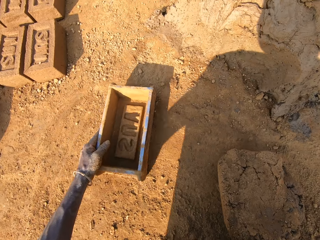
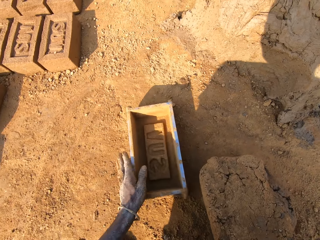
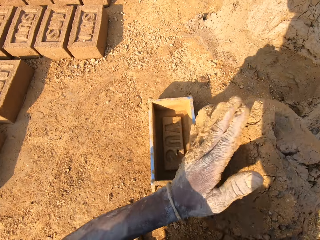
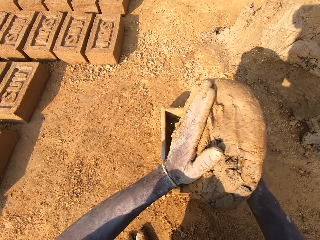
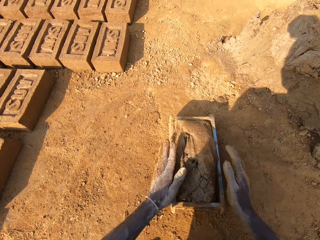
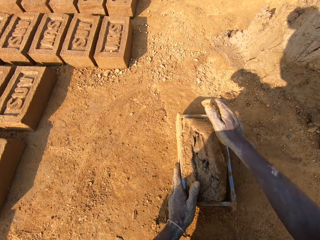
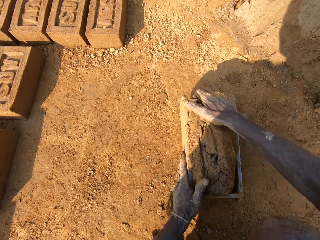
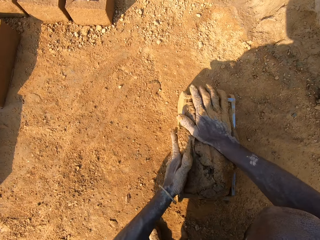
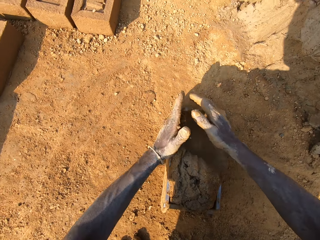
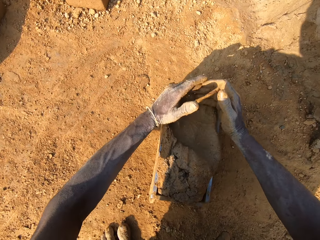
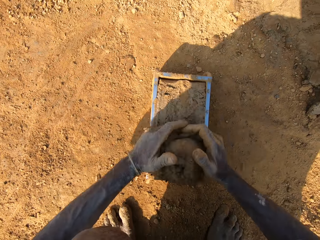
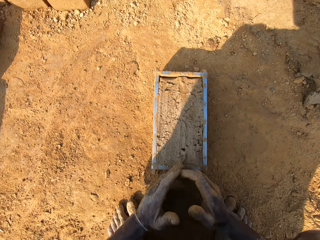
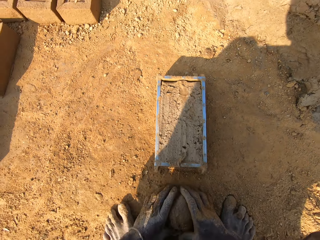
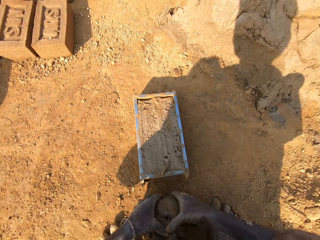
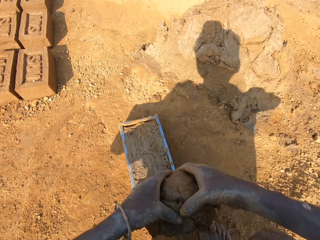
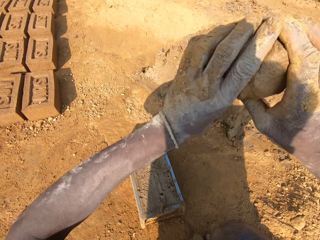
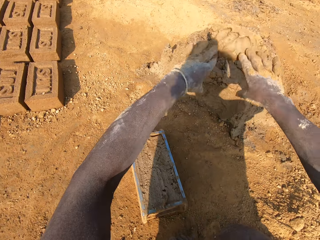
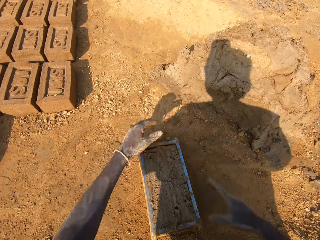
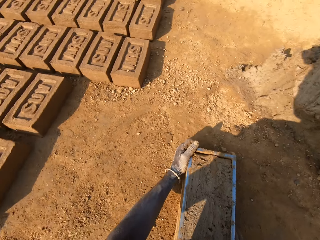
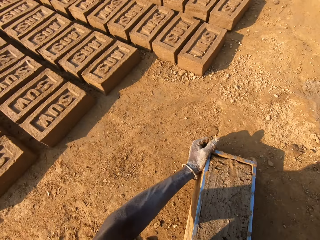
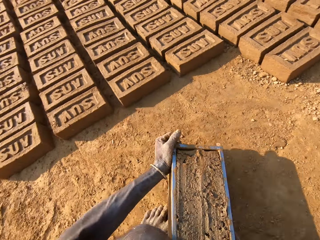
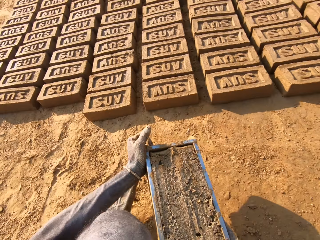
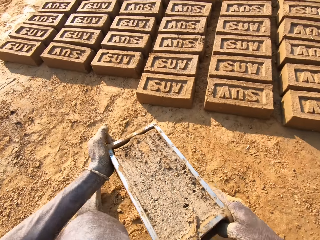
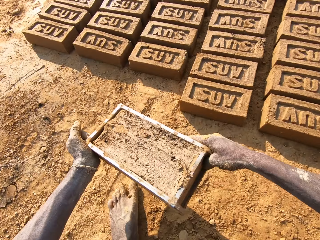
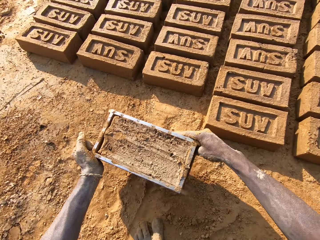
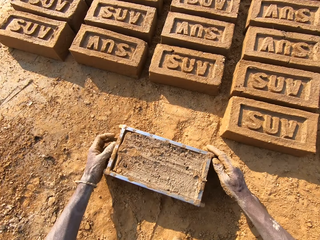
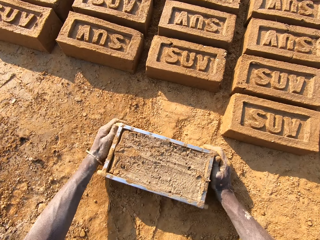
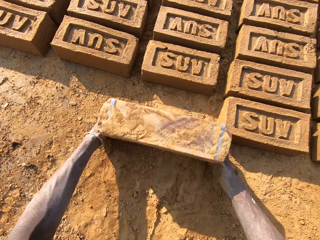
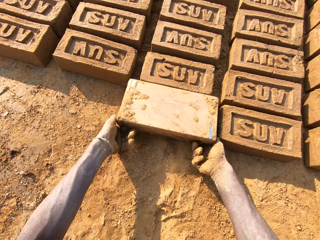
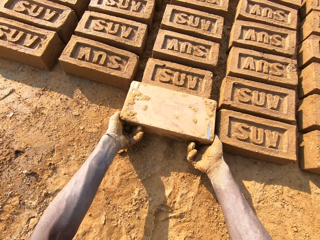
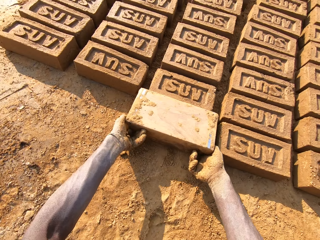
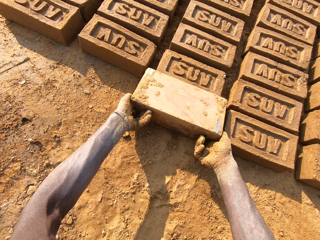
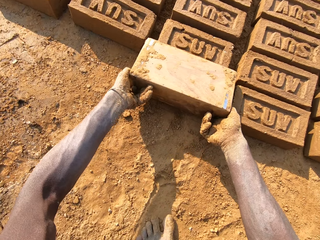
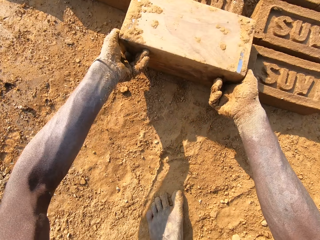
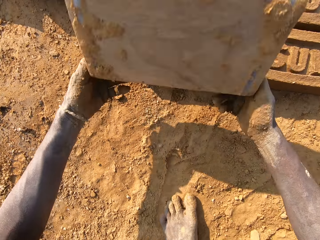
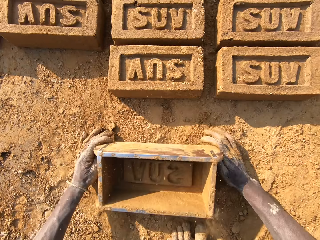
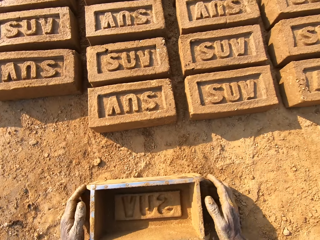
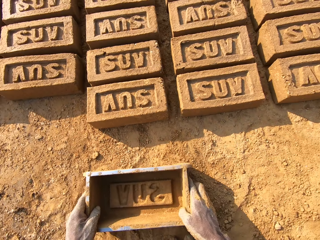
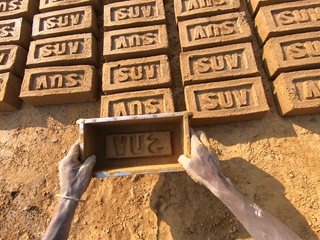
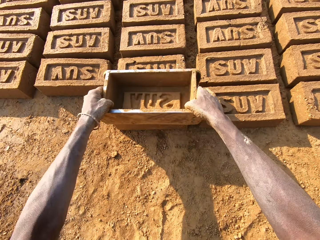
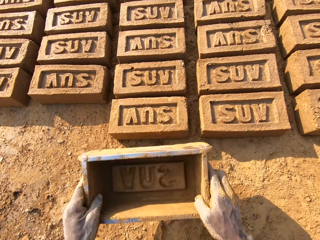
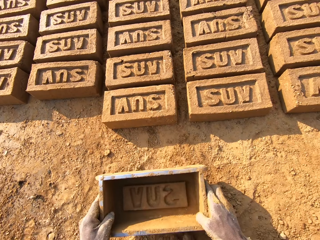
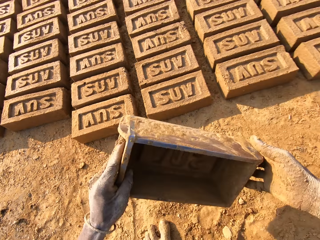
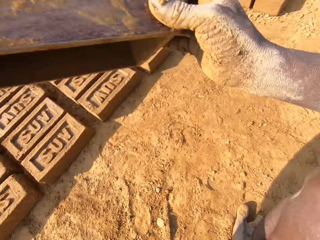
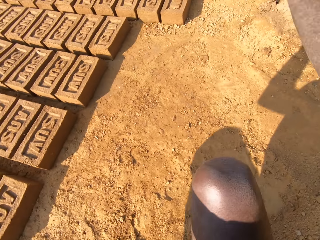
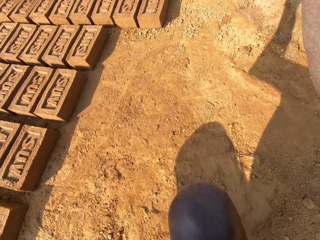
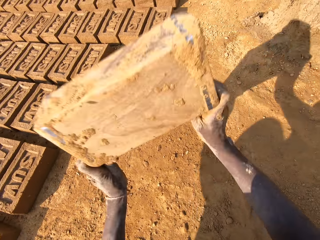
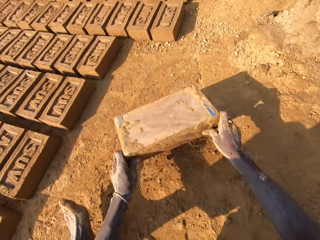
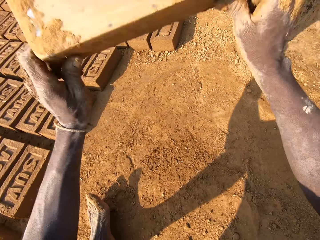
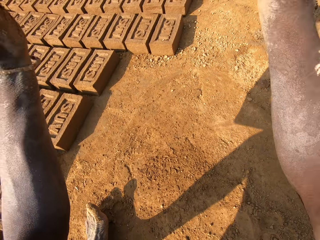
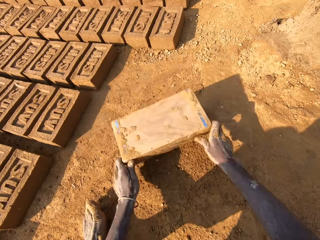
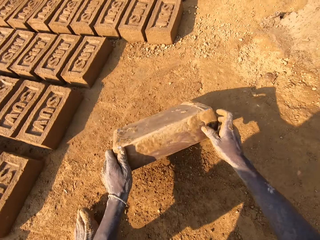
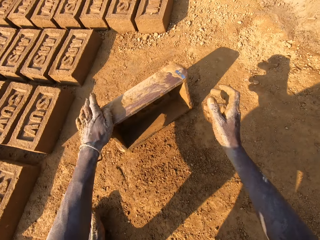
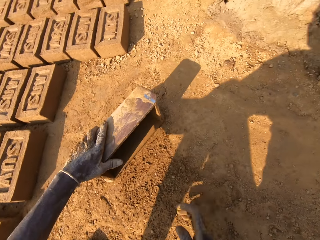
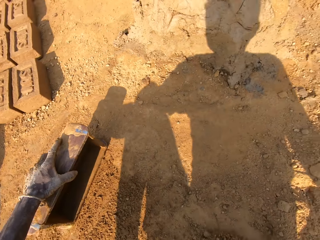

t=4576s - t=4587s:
The camera wearer moves the plastic trough or box closer on the ground with his left hand. He drops the clay or mud into the plastic trough with both hands. He hits the plastic trough on the ground. He cuts off the extra mud. He smoothens the clay in the plastic trough with both hands. He picks clay from the ground with both hands. He throws the clay on the clay boulder with both hands. He picks up the box. He carries the plastic trough with both hands. He drops the plastic trough on the ground. He drops the clay from the plastic trough onto the ground. He hits the plastic trough on the ground. He hits the plastic trough on a block of clay on the ground. He hits the plastic trough on the ground. He hits the plastic trough on the ground severally.

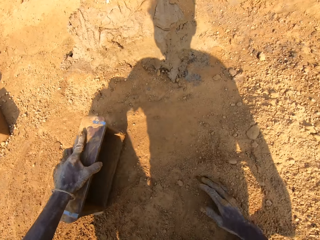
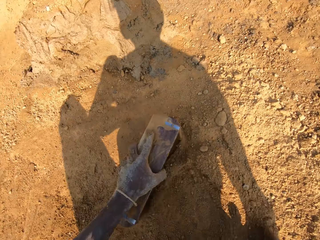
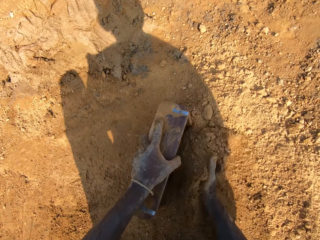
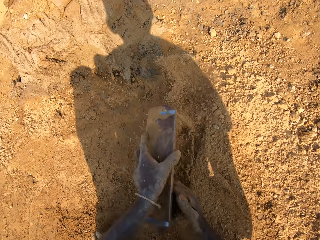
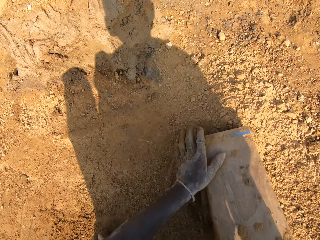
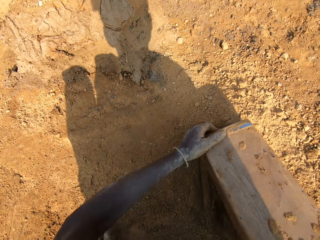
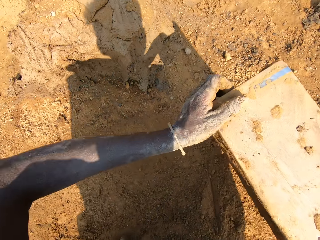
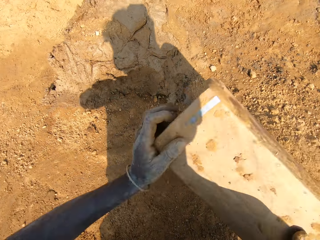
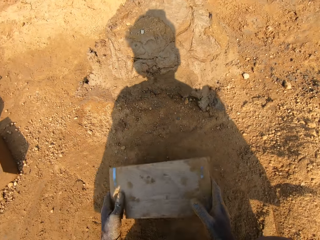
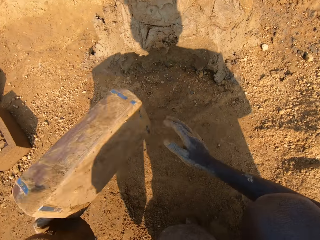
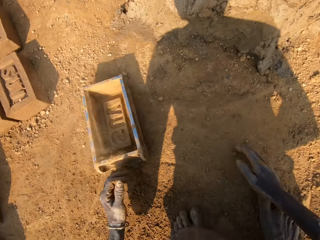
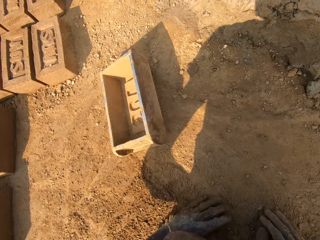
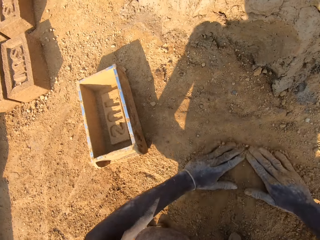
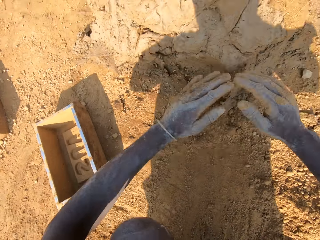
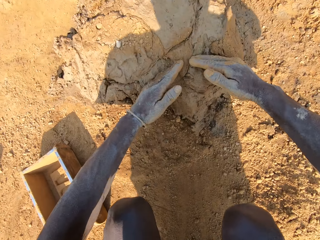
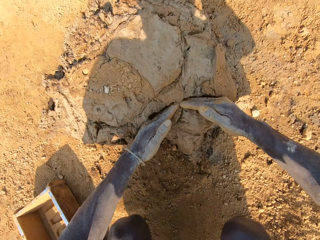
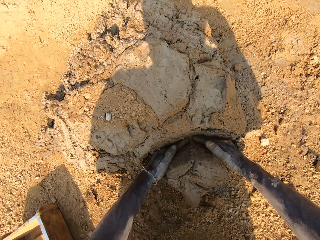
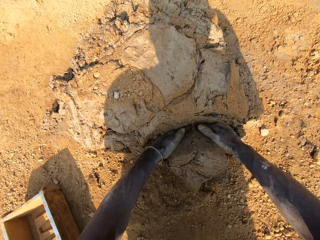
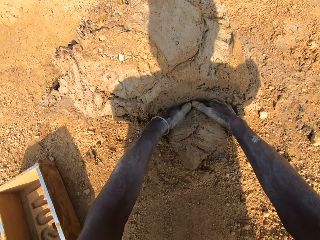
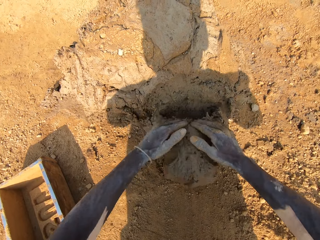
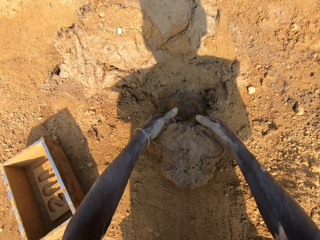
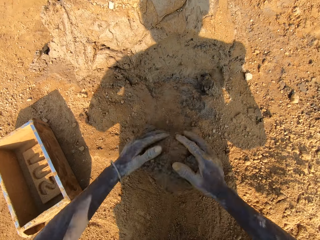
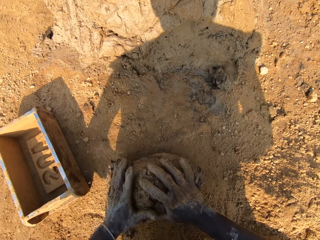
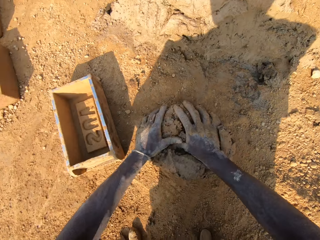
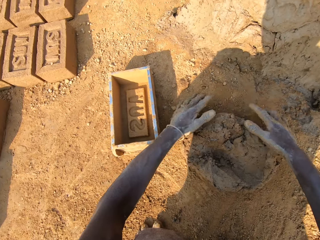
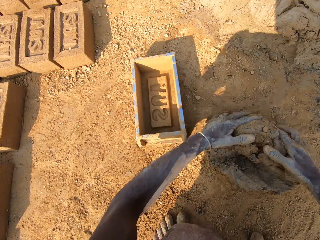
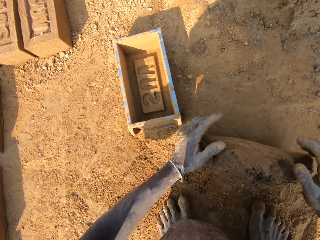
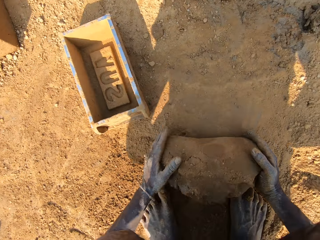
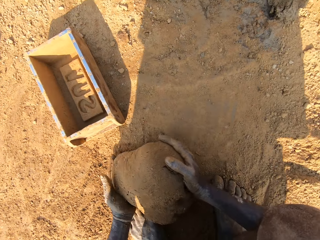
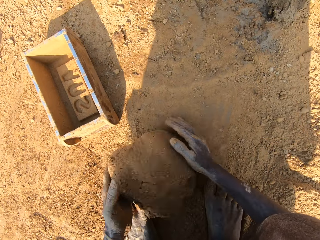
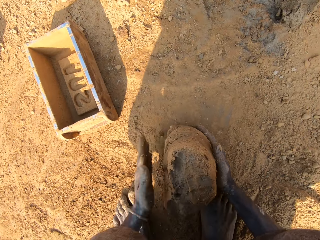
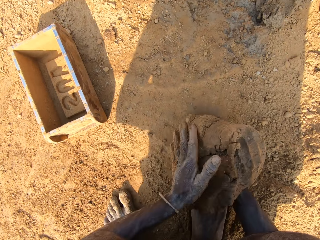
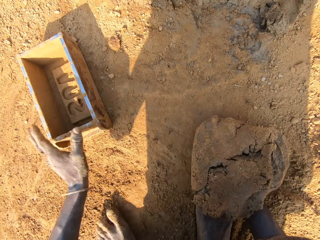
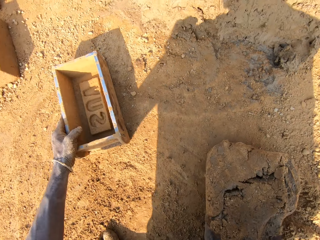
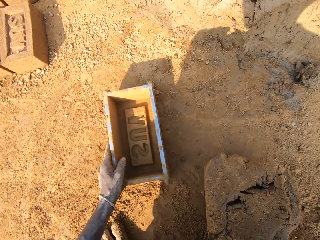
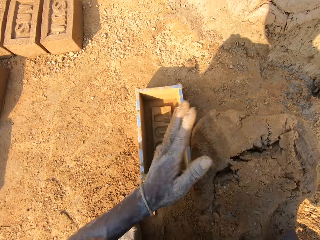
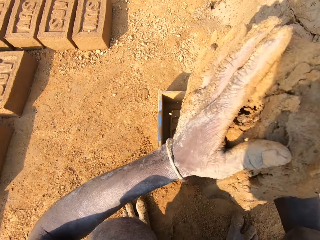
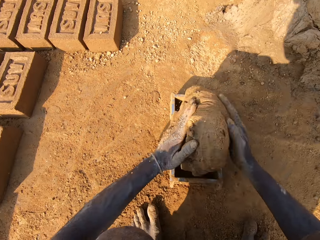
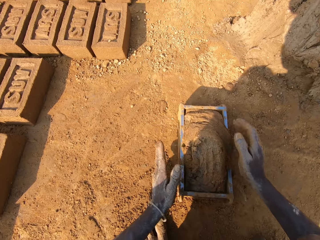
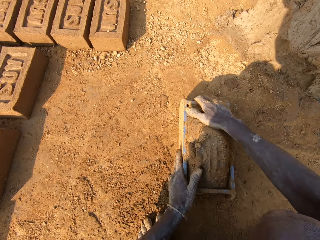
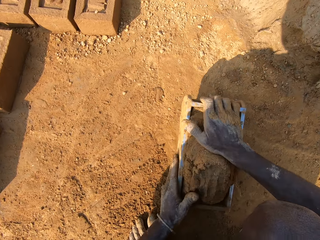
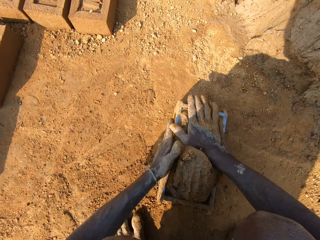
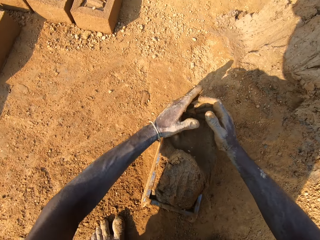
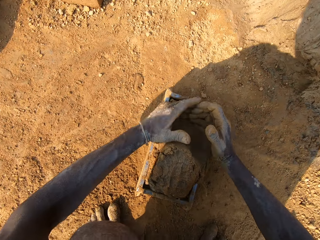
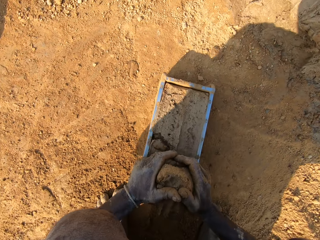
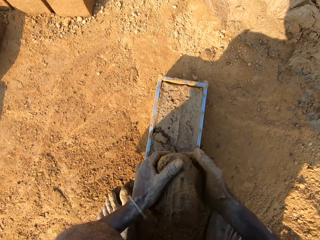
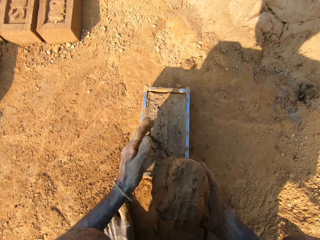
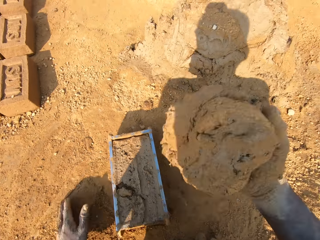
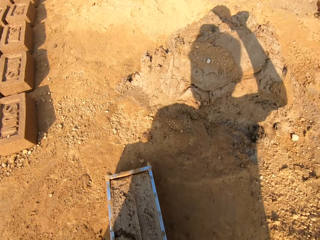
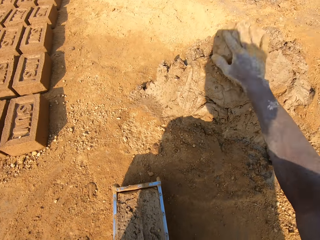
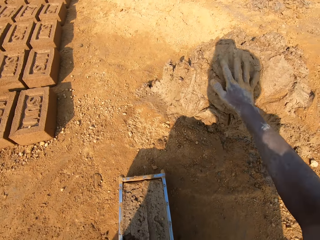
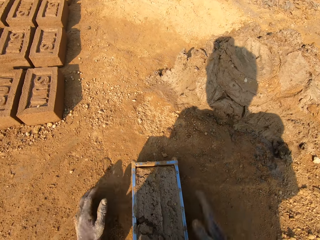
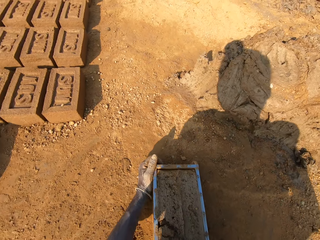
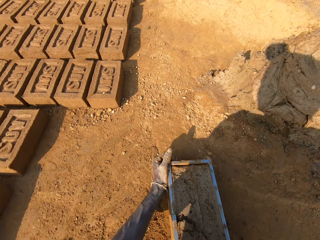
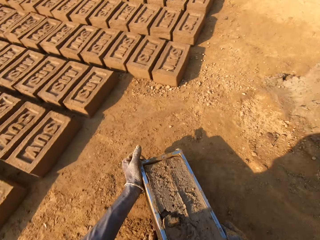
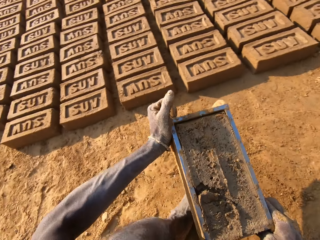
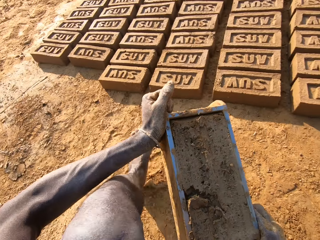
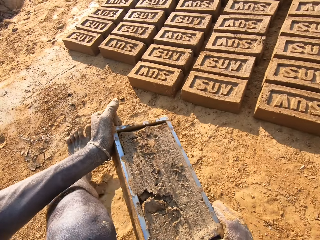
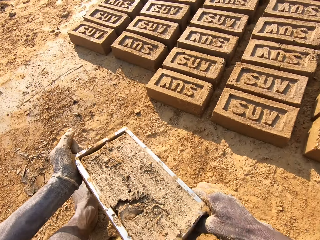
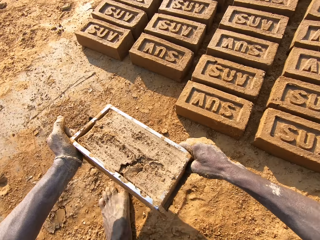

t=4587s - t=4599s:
The camera wearer moves the plastic trough or box on the ground with his left hand. He packs sand from the ground into the plastic trough with his right hand. He moves the plastic trough on the ground with both hands. He puts the box down. He rubs both hands with sand on the ground. He scoops some mud. He cuts out clay from the clay boulder with both hands. He rolls the mud on the ground. He moulds the clay on the ground with both hands. He moves the plastic trough closer on the ground with his left hand. He drops the clay into the plastic trough with both hands. He hits the plastic trough on the ground. He cuts off the extra mud. He smoothens the clay in the plastic trough with both hands. He throws the extra mud. He sticks the clay on the clay boulder with his right hand. He picks up the box. He carries the plastic trough with both hands.
